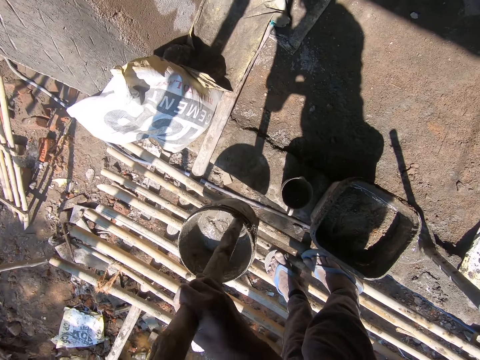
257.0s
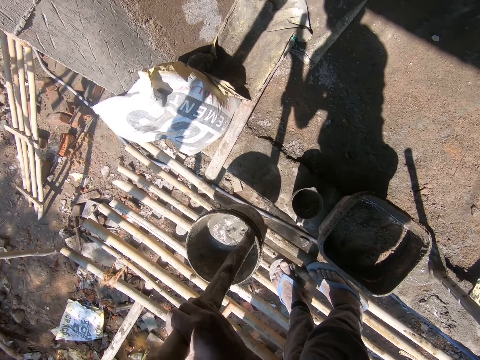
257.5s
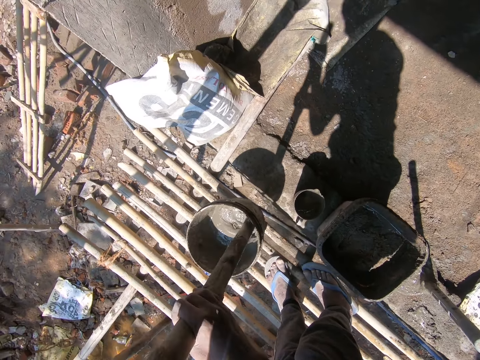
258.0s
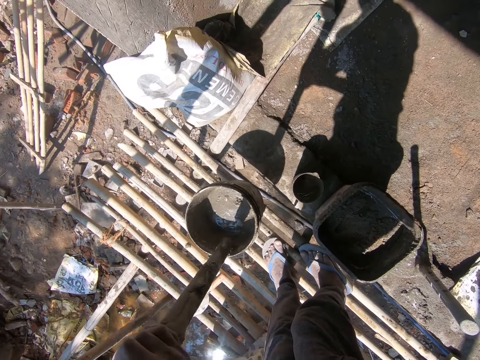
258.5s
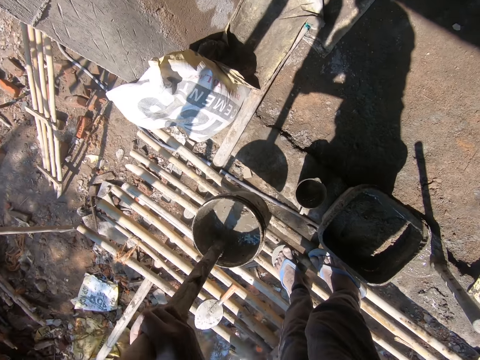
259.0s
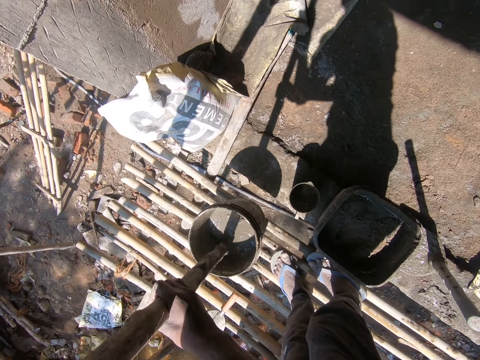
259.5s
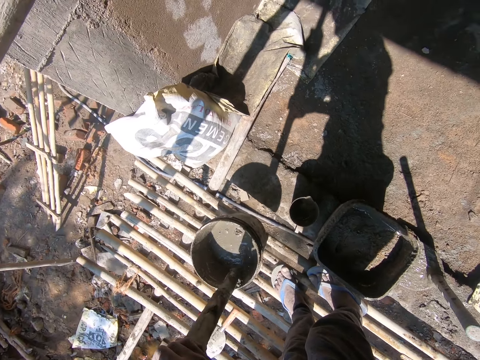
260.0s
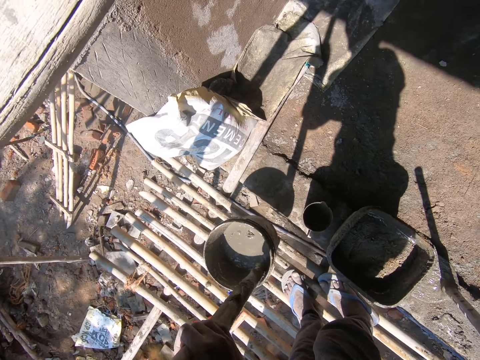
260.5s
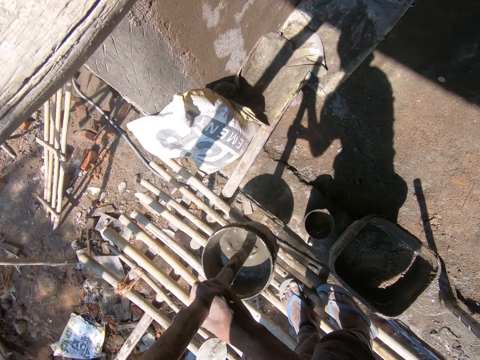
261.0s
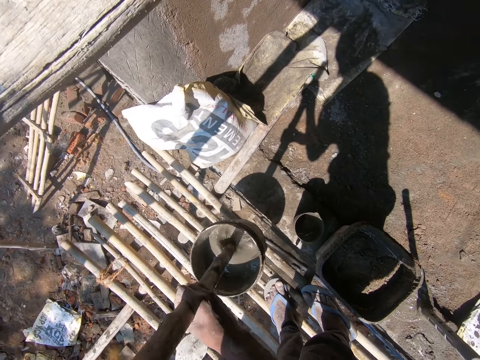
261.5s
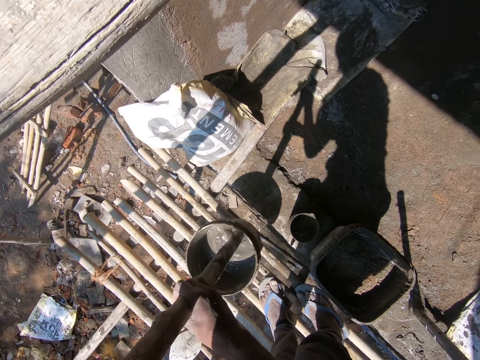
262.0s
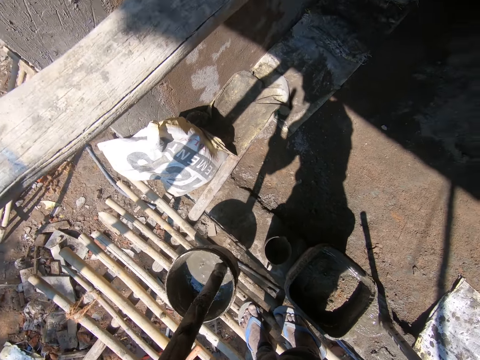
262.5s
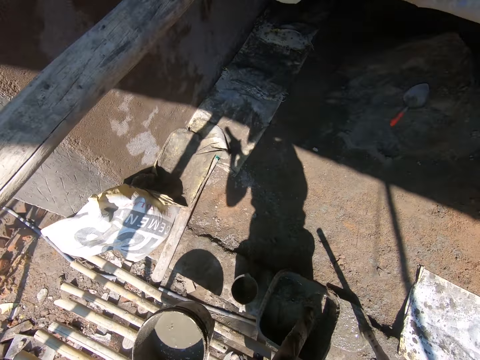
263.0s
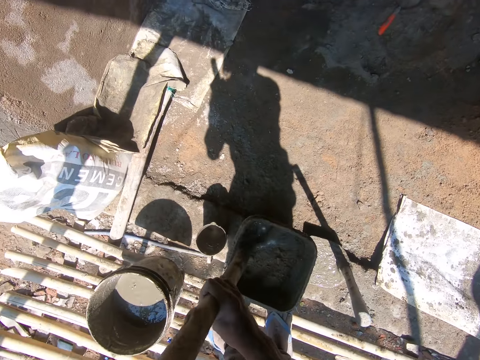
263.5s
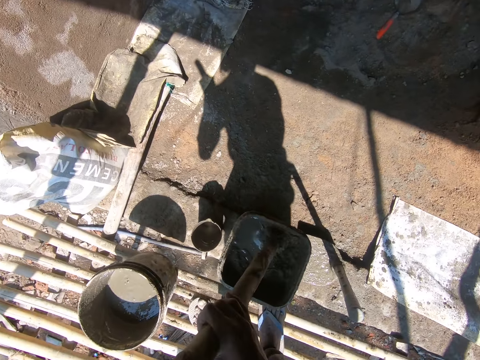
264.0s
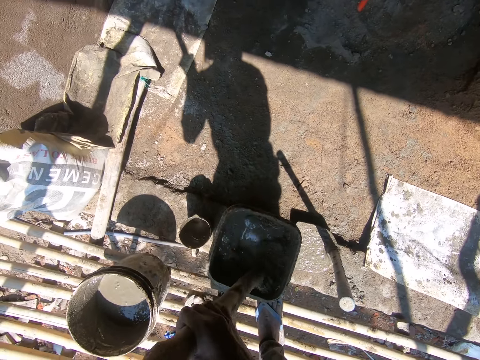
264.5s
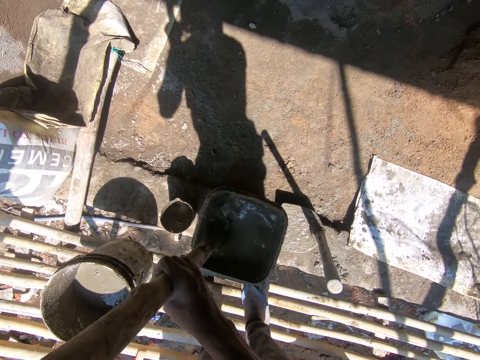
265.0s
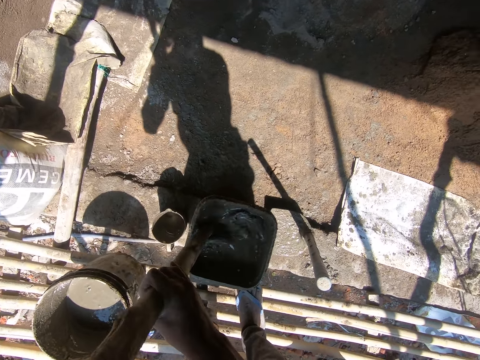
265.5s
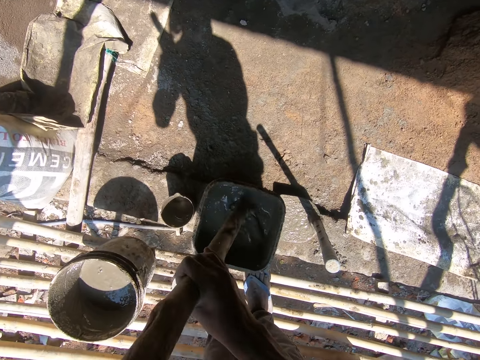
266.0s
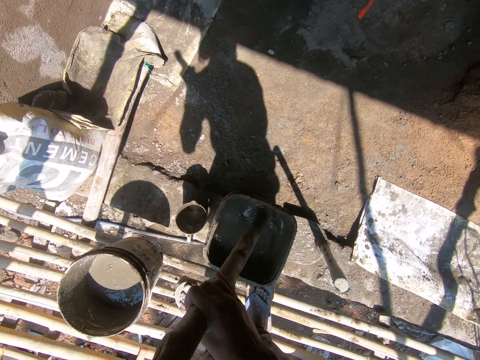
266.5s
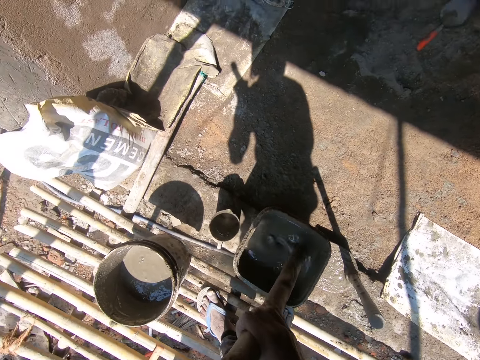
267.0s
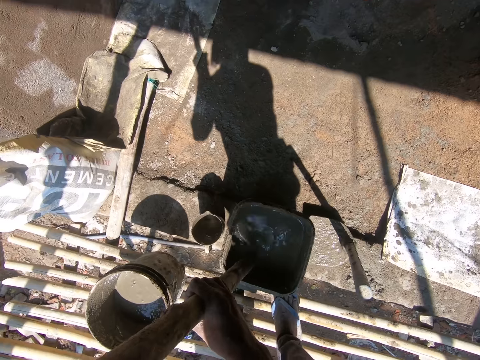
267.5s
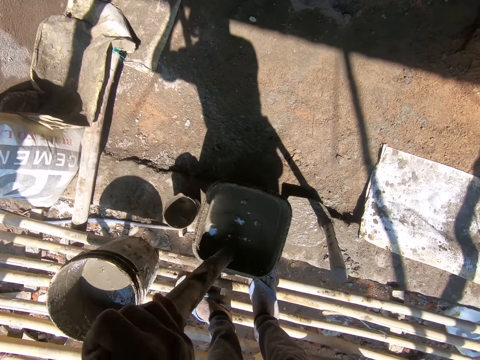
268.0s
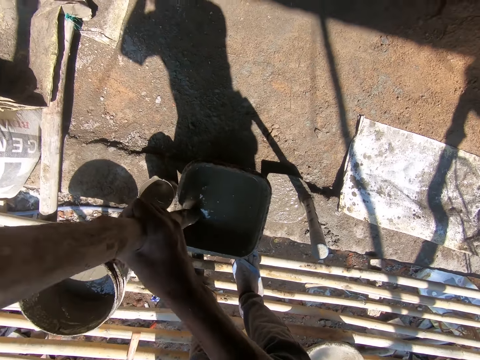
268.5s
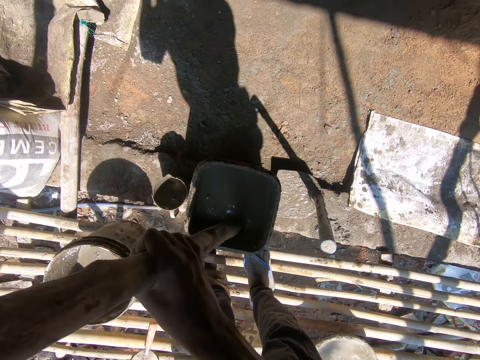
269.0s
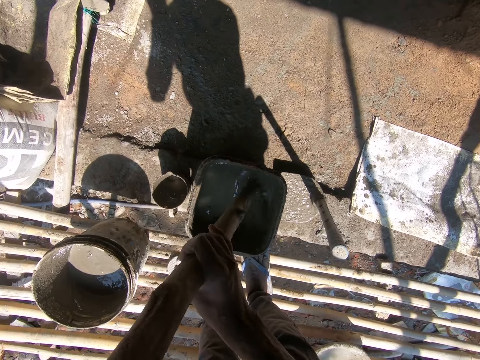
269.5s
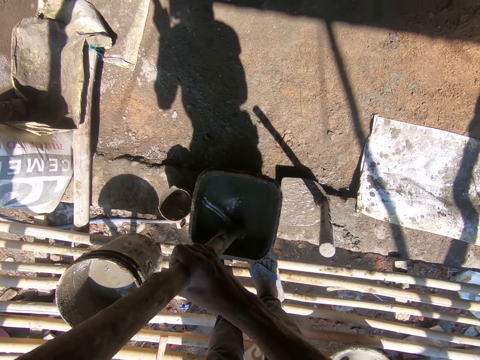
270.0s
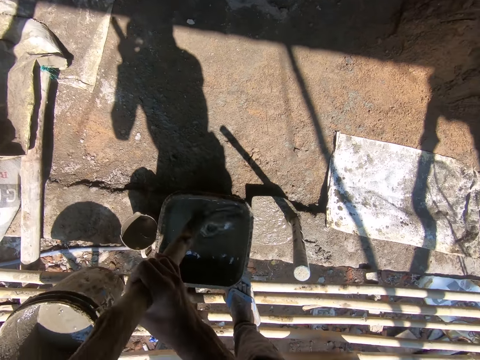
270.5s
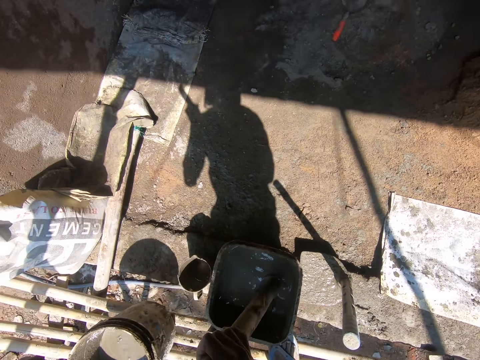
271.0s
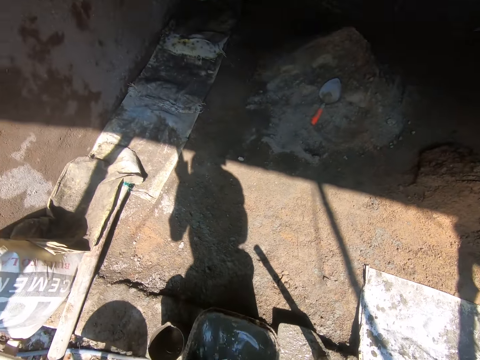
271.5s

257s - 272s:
The camera wearer moves the stick to the other bucket. They mix the sand.

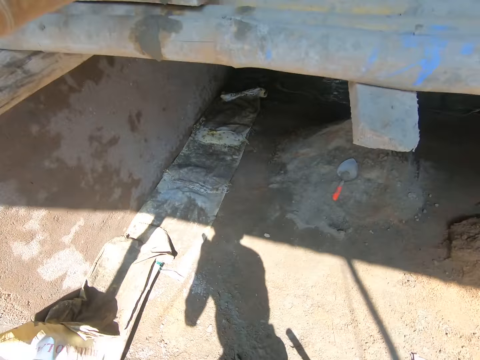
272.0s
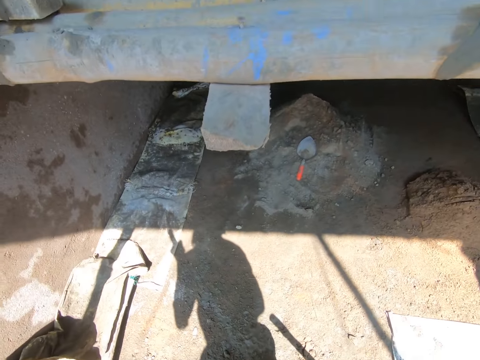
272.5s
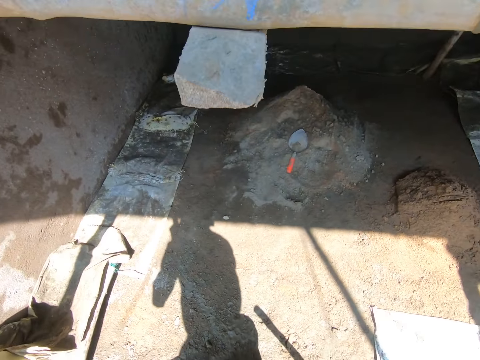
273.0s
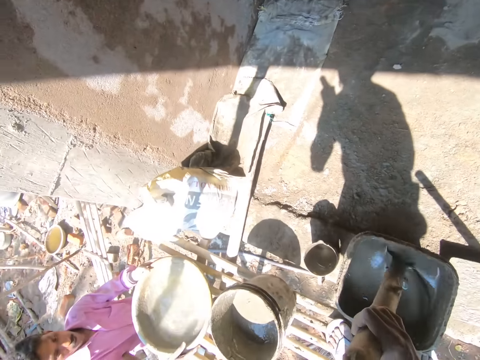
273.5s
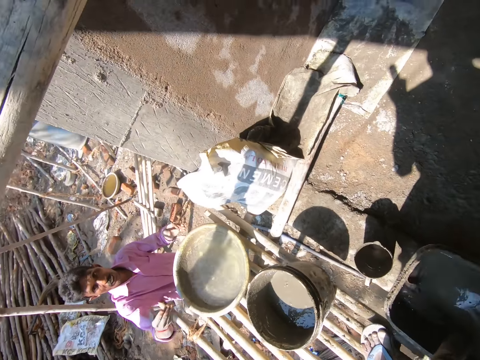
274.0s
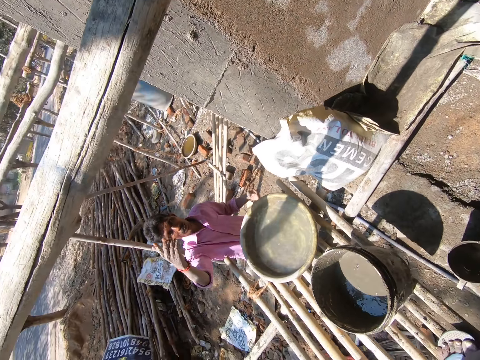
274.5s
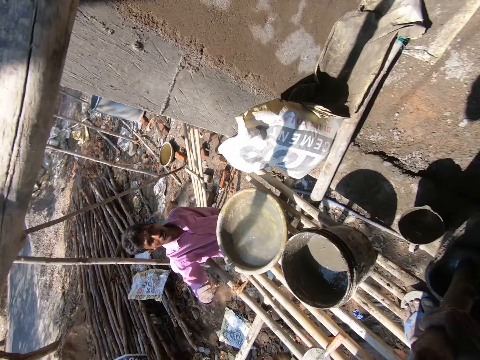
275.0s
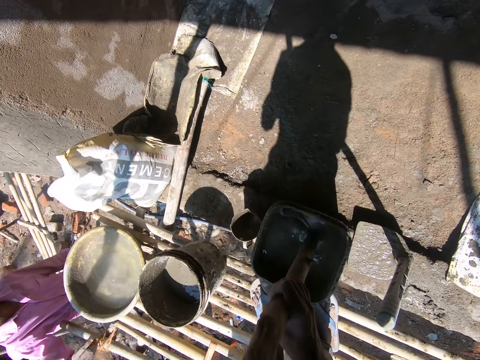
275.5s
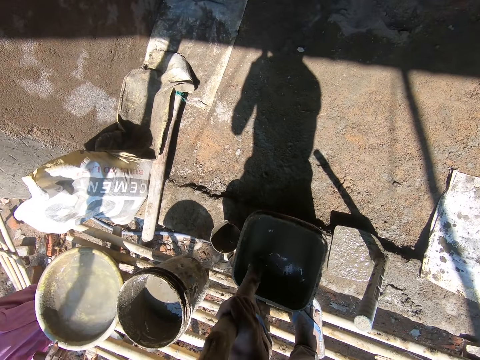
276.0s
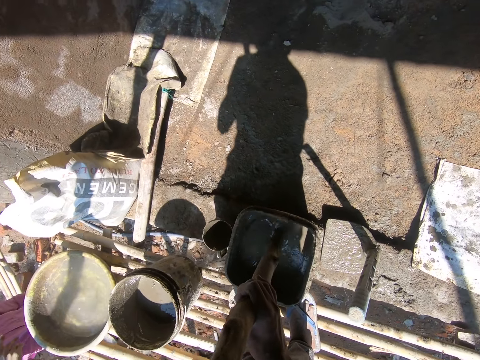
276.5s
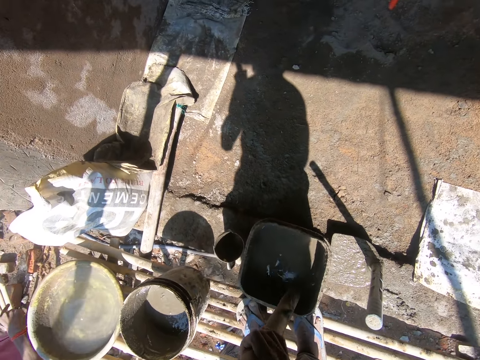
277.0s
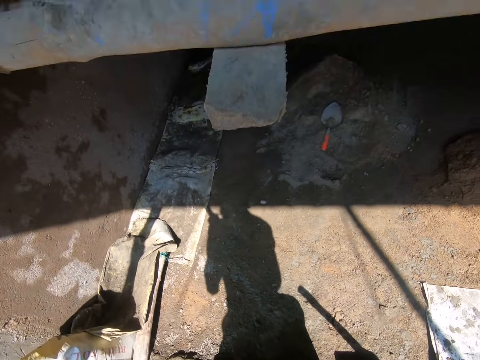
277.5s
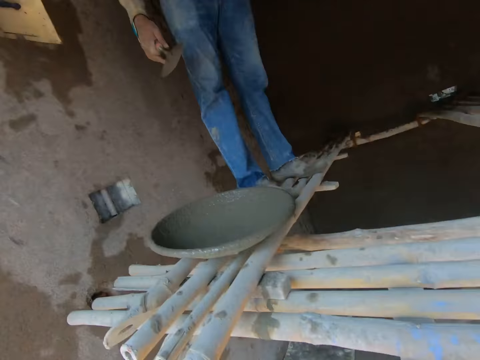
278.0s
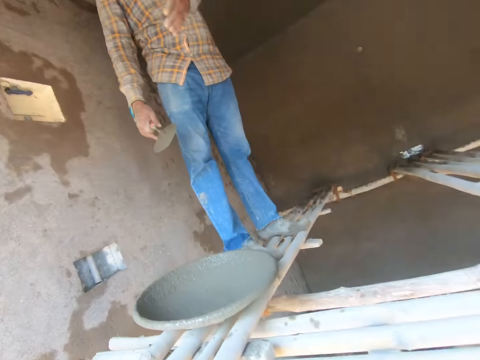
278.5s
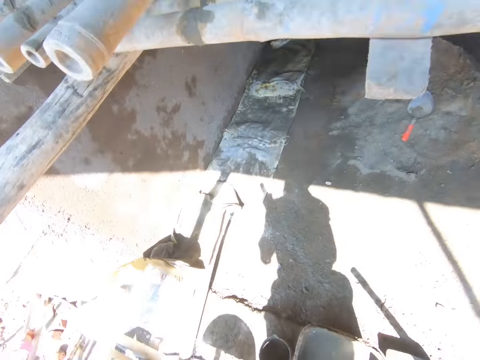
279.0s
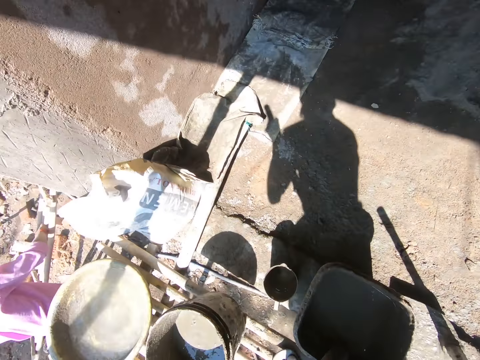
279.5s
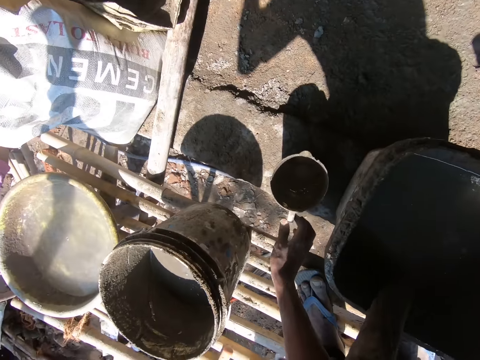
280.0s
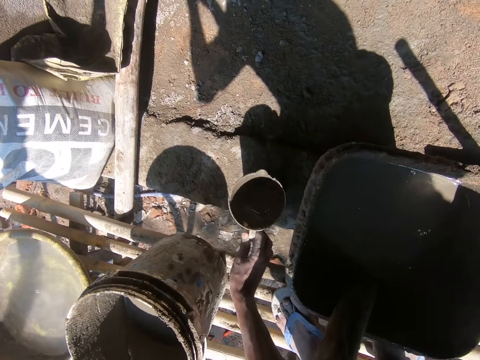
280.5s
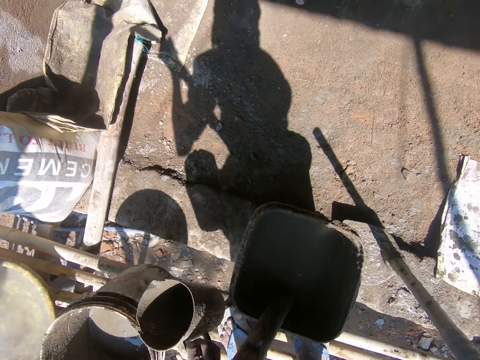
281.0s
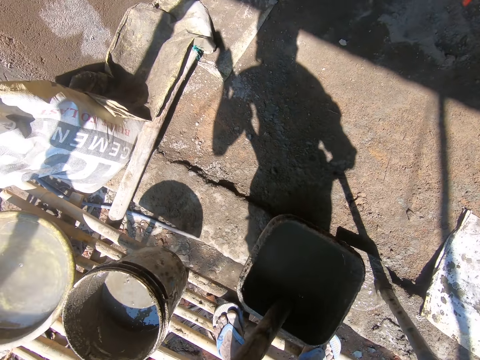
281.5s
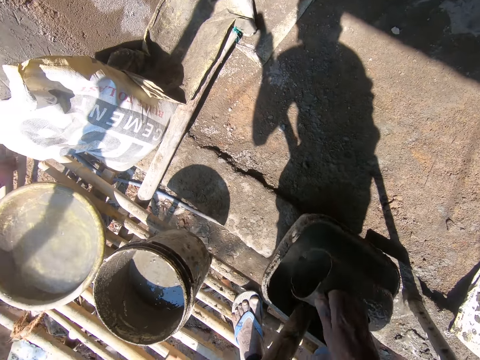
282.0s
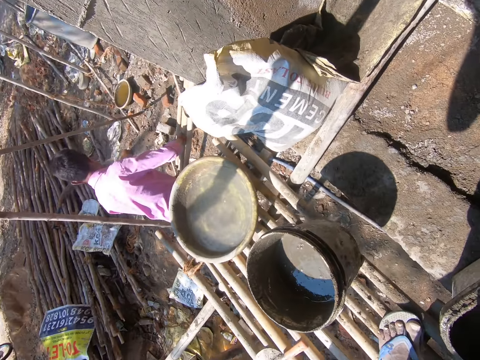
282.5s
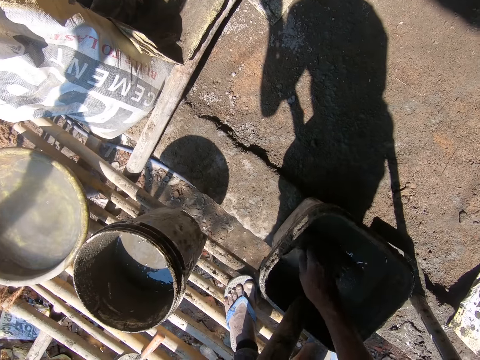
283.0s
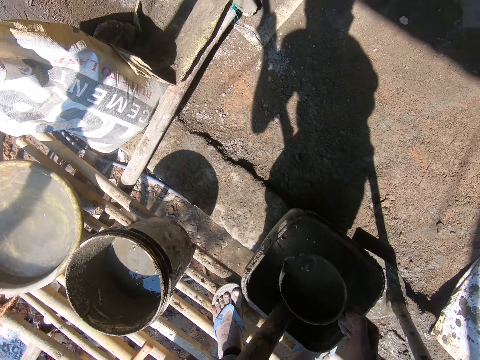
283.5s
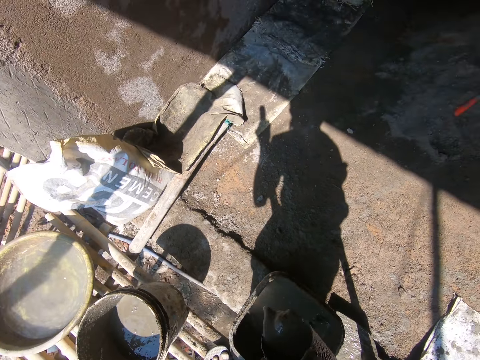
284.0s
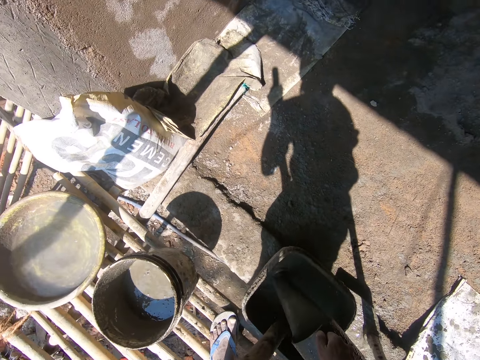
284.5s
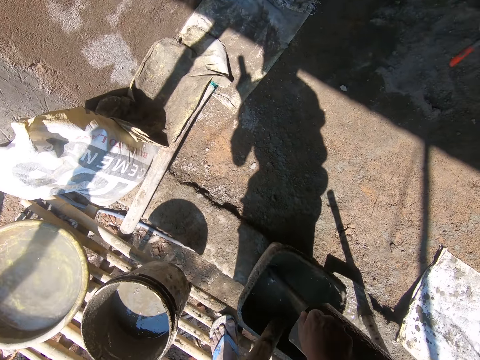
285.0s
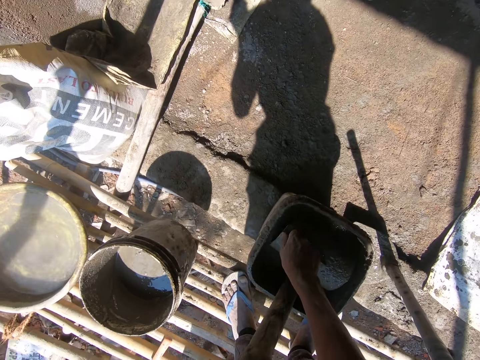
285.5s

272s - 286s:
The camera wearer picks up a jug. They scoop diluted cement with the jug.
